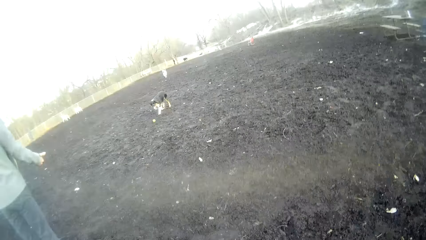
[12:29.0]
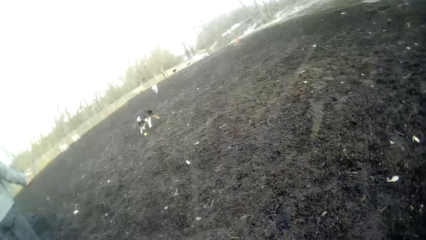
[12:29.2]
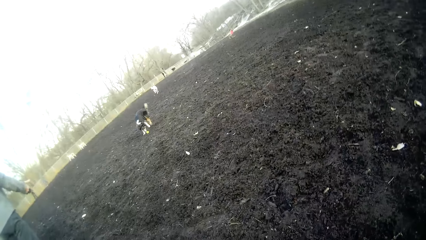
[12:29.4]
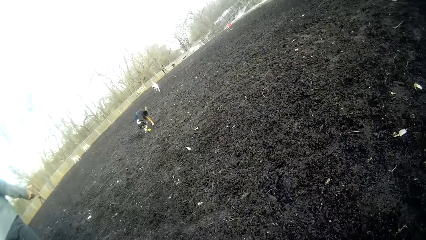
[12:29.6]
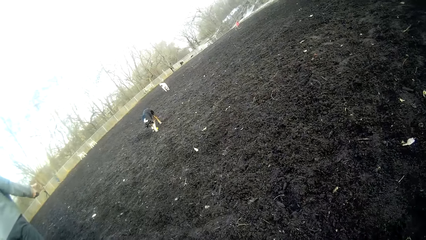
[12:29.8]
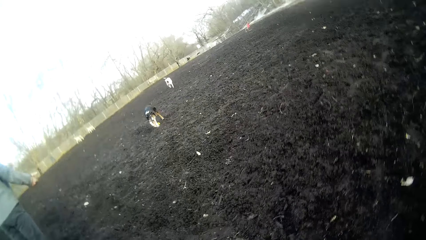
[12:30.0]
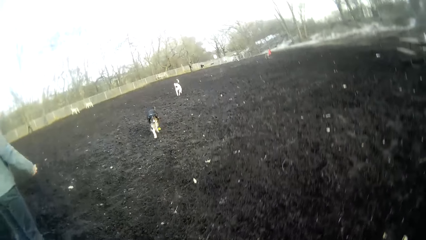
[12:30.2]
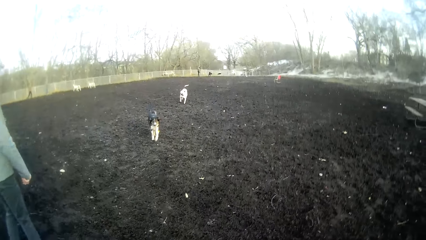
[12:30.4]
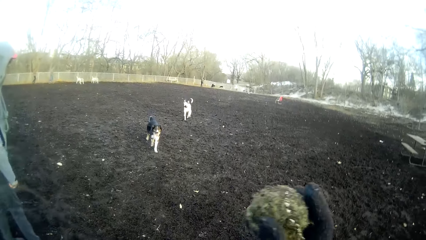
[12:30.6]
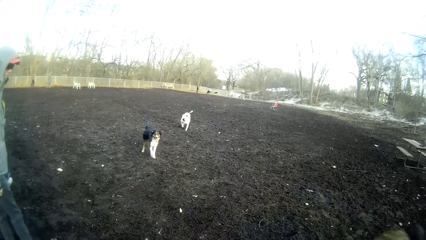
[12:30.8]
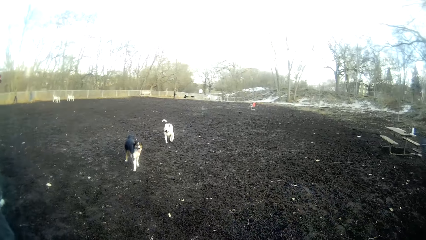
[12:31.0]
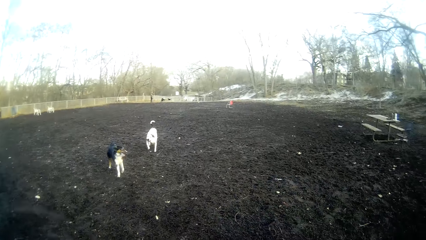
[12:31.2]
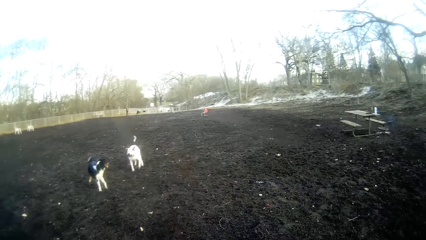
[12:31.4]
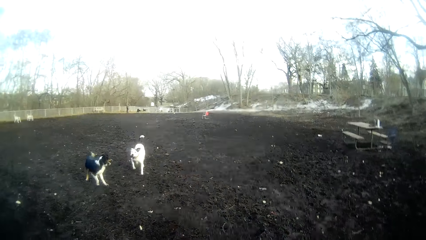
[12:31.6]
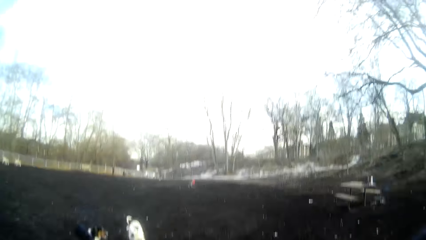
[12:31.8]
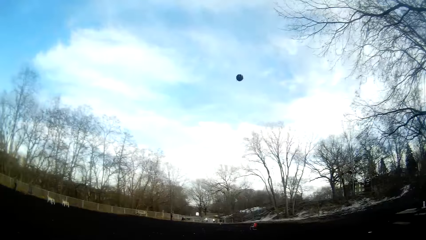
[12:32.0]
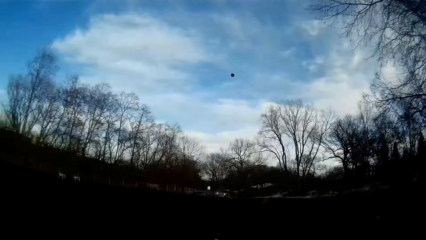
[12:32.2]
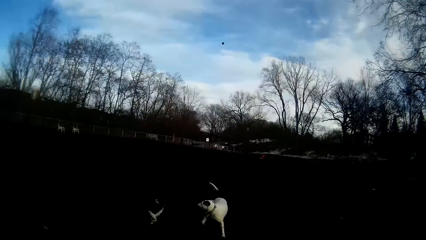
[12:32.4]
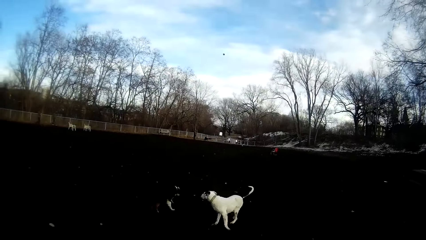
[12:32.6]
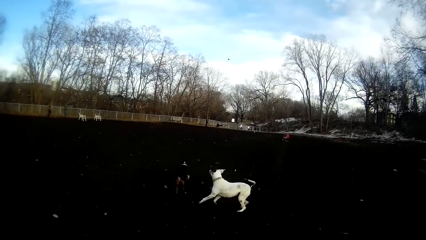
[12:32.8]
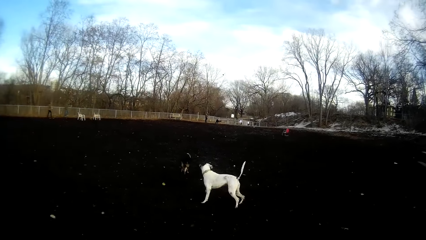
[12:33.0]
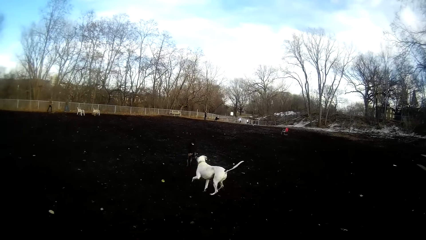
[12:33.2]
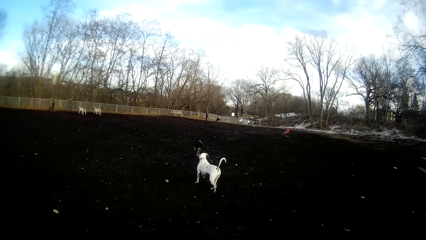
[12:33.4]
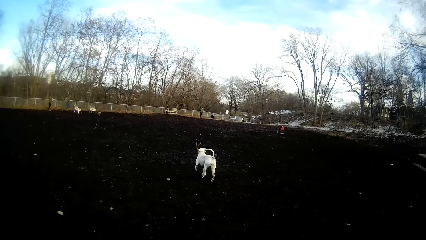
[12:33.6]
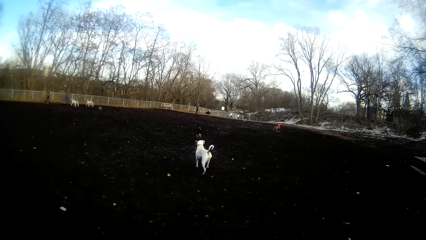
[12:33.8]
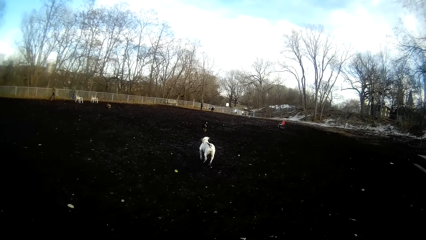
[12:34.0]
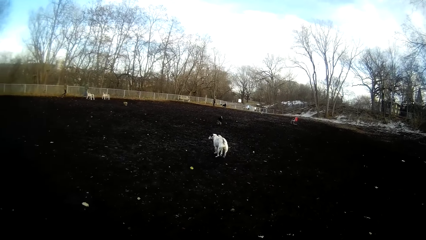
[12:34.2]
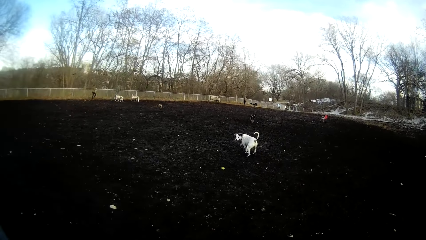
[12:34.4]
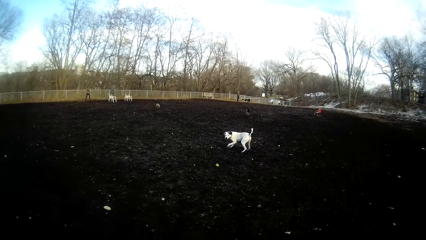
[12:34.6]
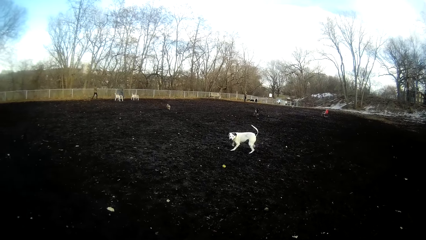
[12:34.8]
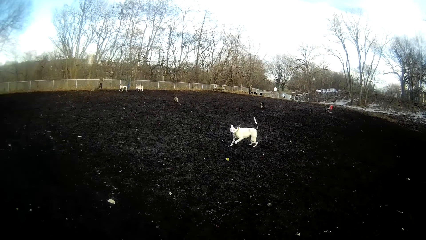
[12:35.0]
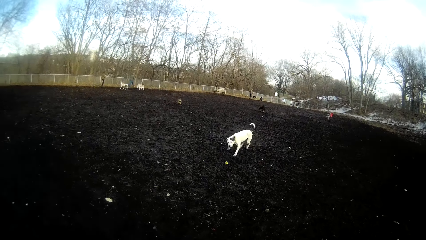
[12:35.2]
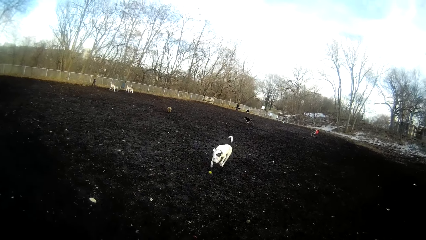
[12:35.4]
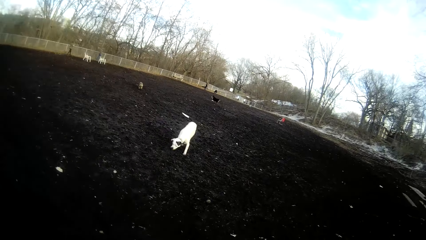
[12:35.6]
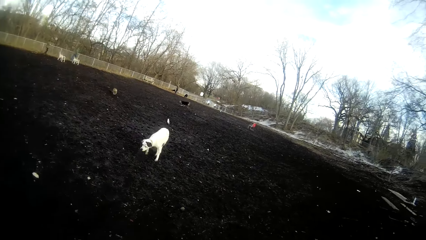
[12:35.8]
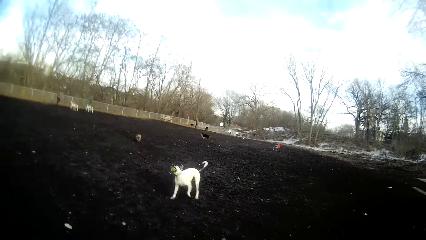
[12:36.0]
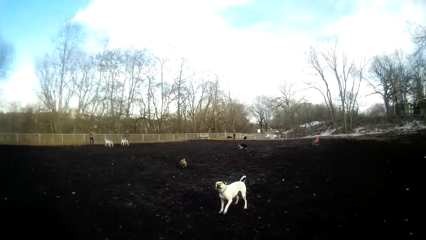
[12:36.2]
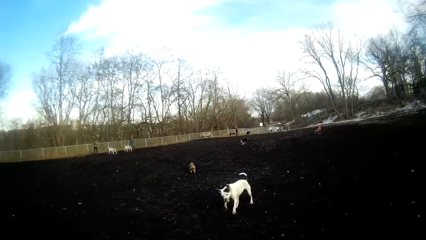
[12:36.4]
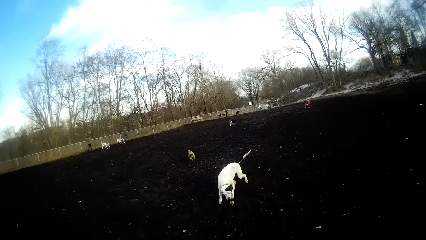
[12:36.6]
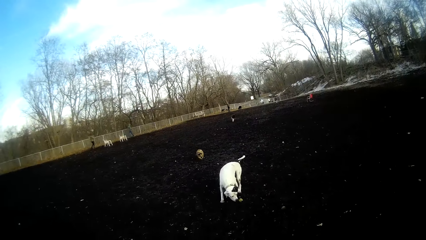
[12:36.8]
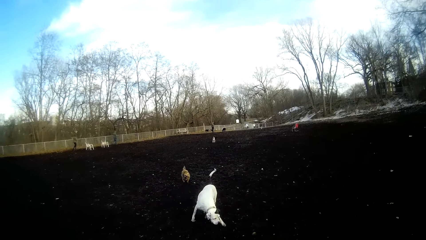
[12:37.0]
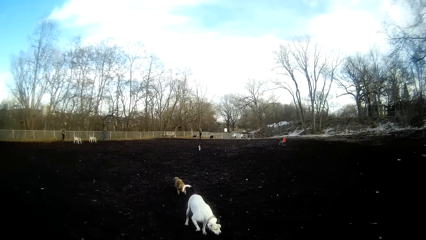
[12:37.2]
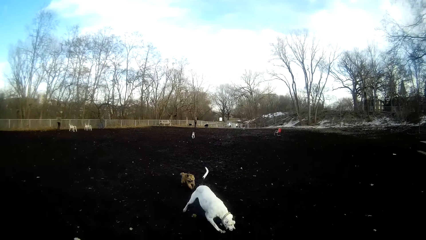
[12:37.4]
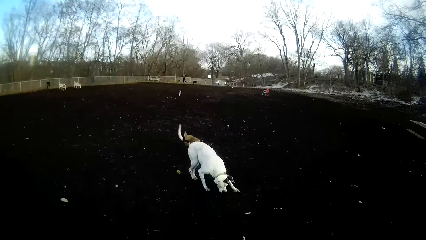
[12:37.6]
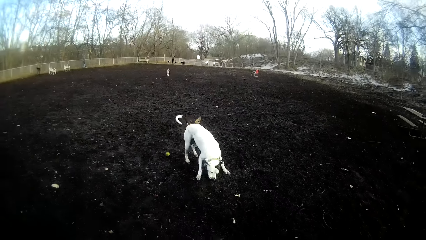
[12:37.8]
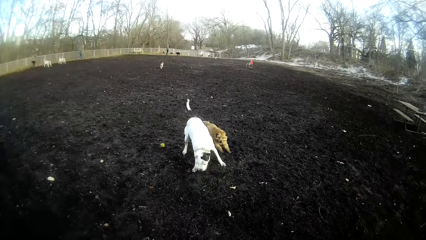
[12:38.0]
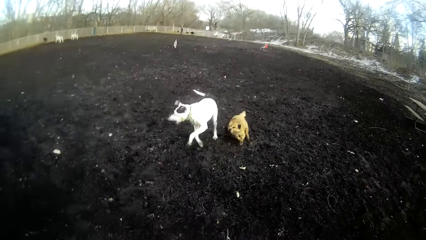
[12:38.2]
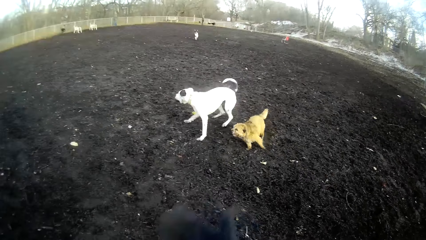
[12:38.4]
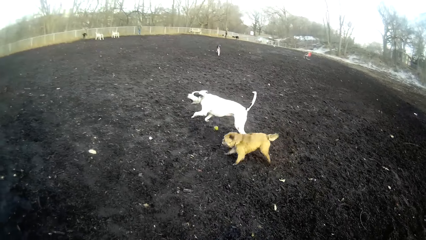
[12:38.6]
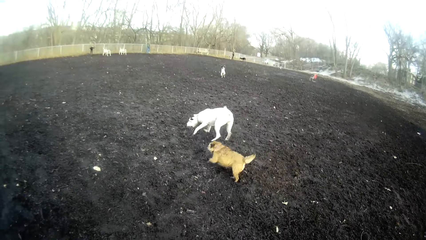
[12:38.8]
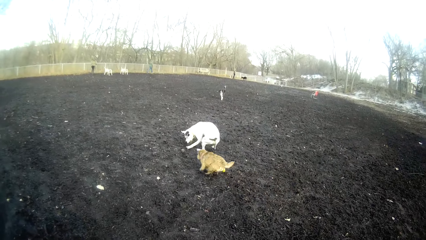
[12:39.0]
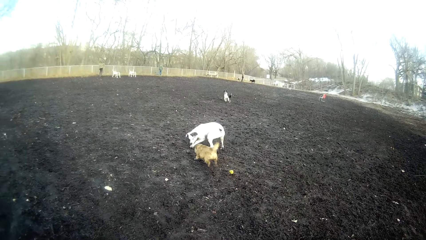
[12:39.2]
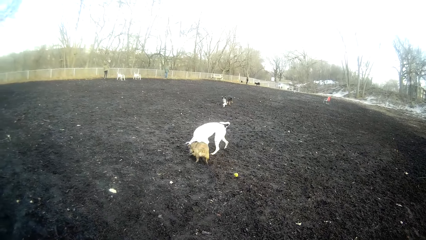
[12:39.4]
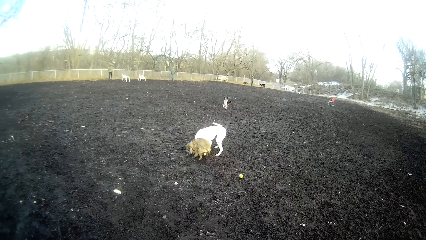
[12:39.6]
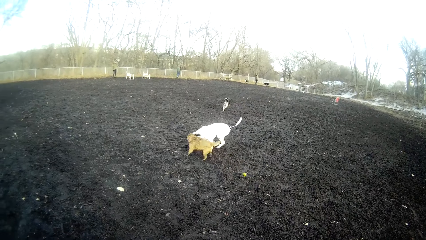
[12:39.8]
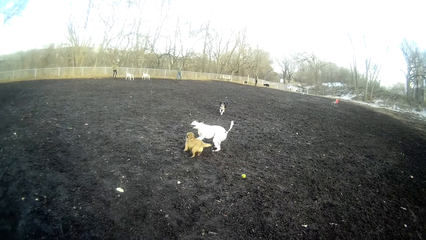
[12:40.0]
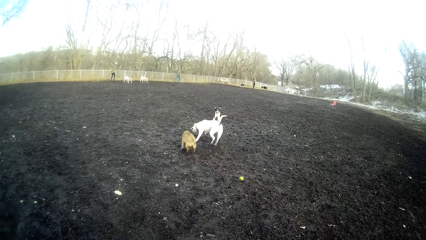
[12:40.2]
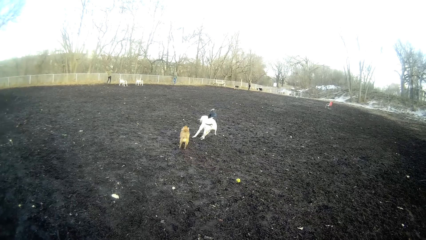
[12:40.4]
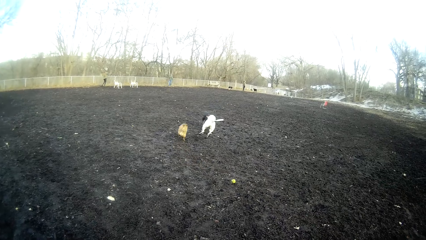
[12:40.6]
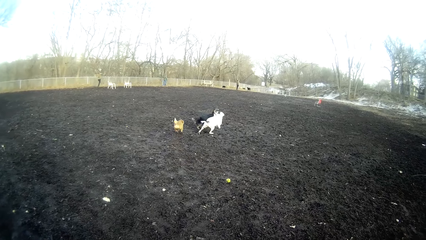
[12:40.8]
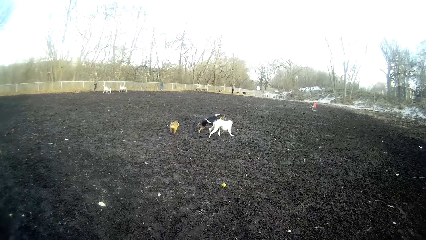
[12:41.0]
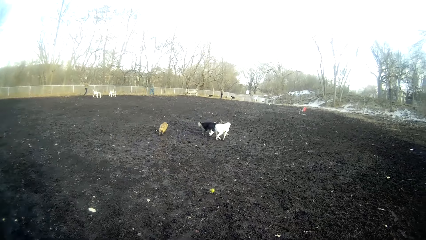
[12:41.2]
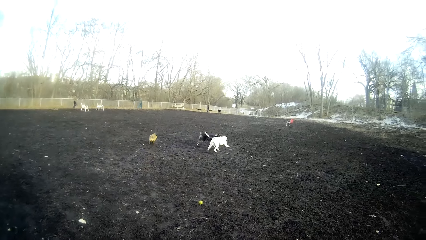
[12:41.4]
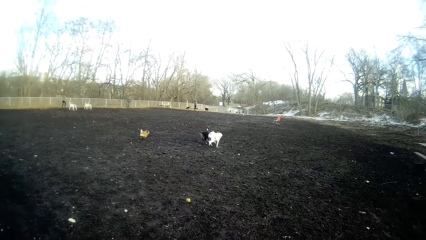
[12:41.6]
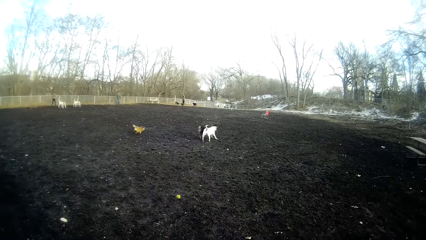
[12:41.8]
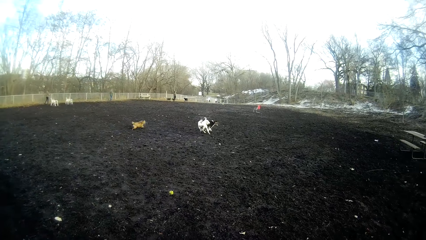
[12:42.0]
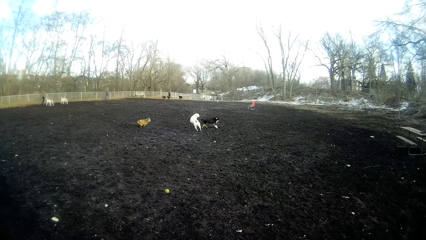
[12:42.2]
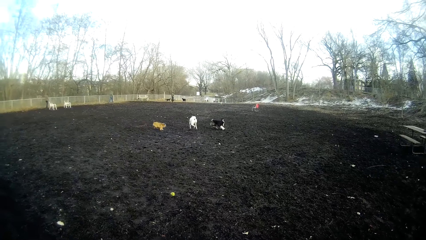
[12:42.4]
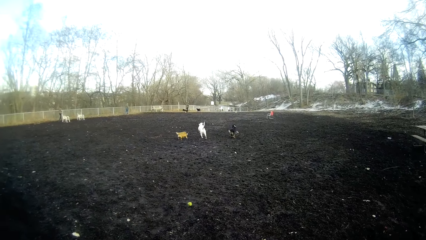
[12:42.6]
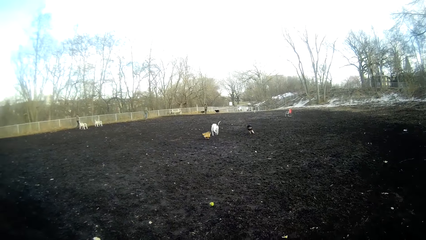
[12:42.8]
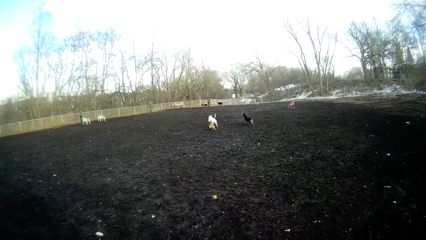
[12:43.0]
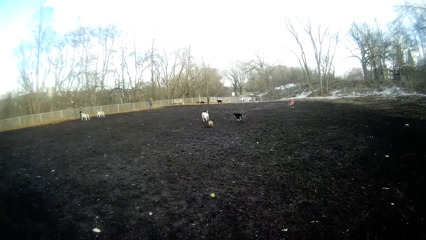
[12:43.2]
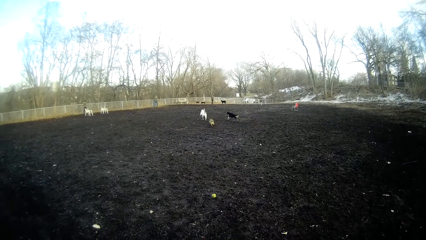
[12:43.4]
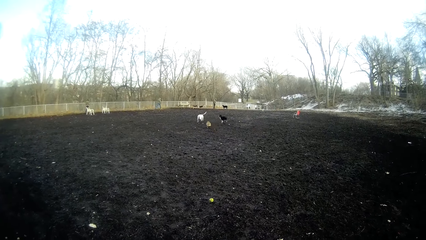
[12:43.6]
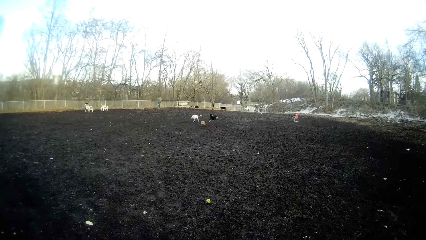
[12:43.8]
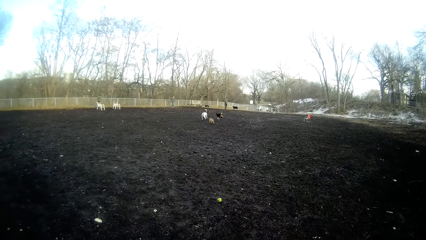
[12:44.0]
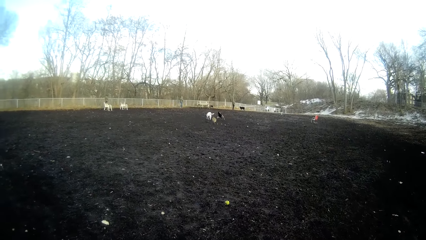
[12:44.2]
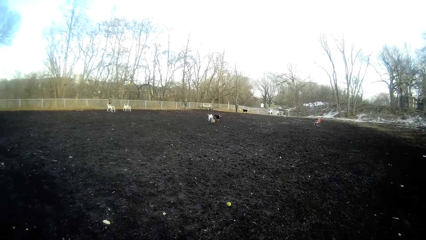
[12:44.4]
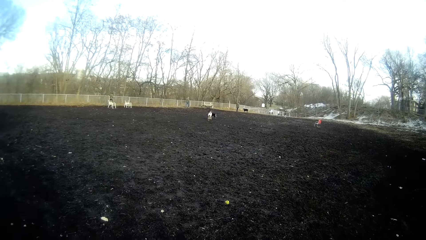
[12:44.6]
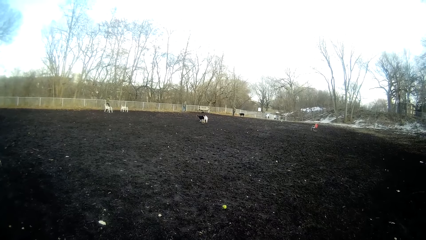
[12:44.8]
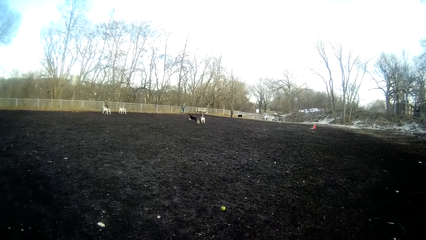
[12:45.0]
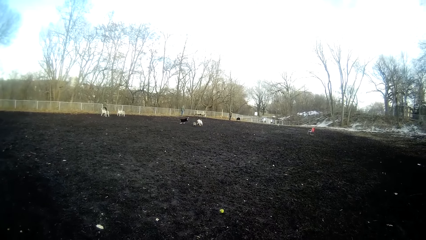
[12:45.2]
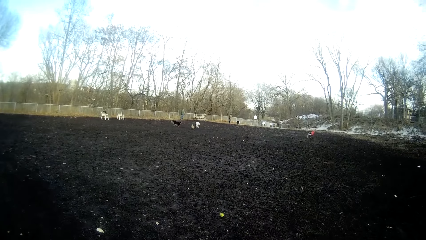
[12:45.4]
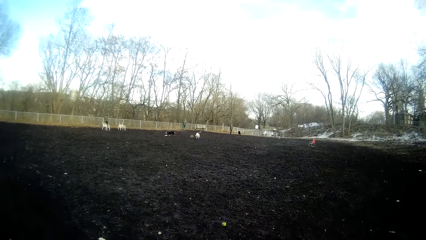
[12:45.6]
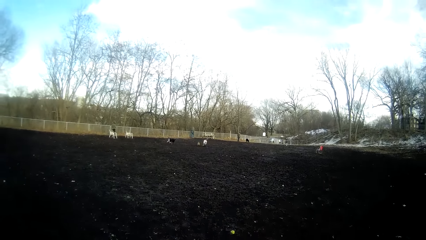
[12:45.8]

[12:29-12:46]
The camera wearer picks up another tennis ball from the ground with his right hand. He looks at the dog. He throws the tennis ball on the field with his right hand. He looks at the dogs. A dog plays with another tennis ball on the ground. The dog plays with another dog on the field.
